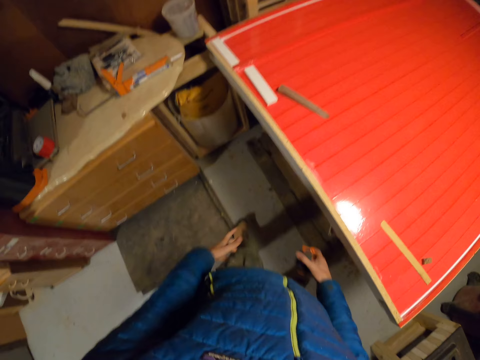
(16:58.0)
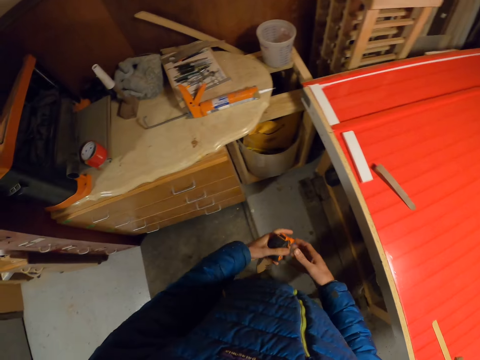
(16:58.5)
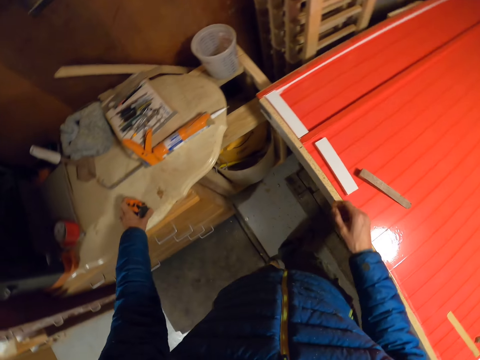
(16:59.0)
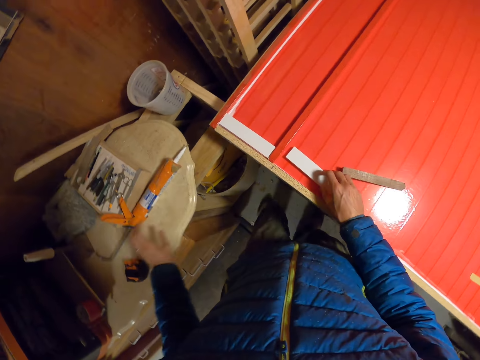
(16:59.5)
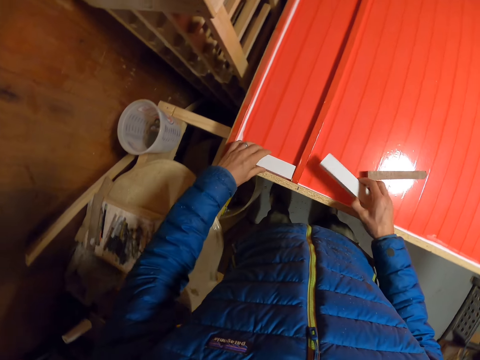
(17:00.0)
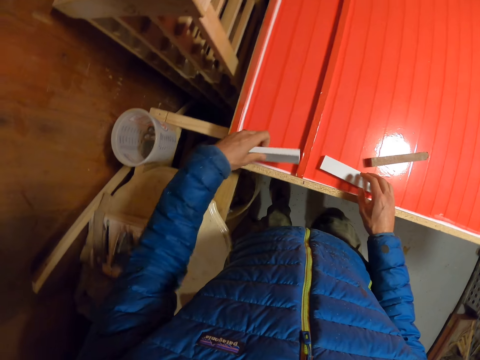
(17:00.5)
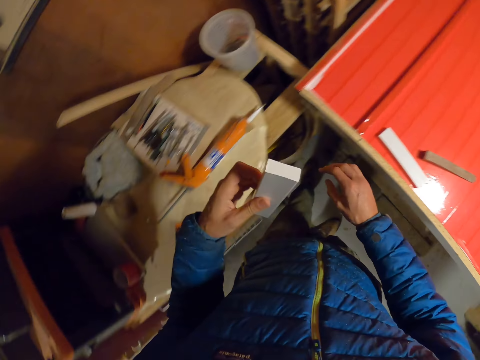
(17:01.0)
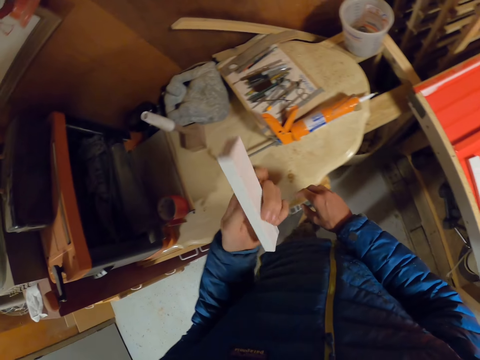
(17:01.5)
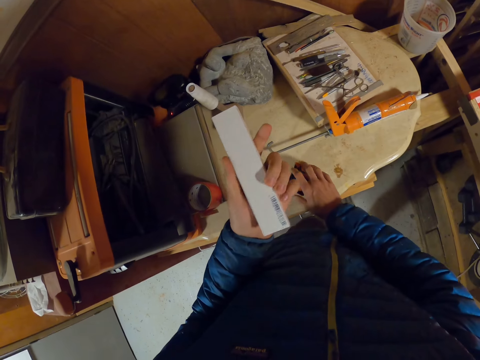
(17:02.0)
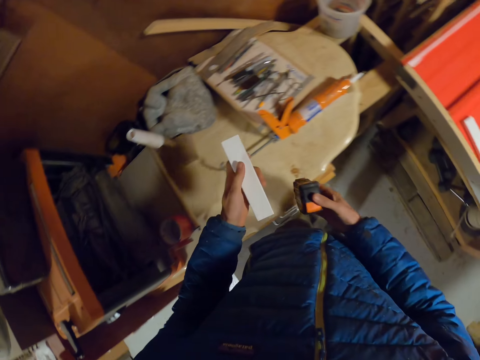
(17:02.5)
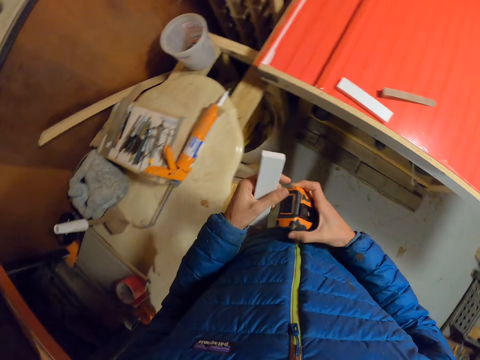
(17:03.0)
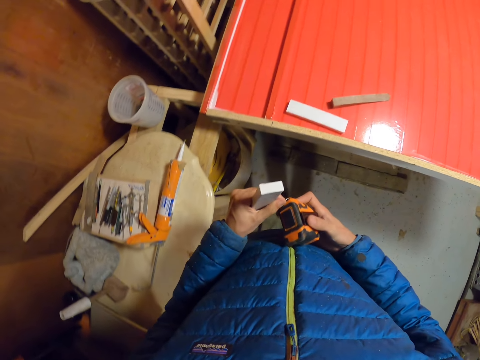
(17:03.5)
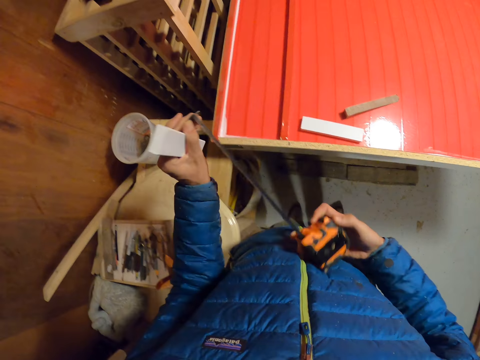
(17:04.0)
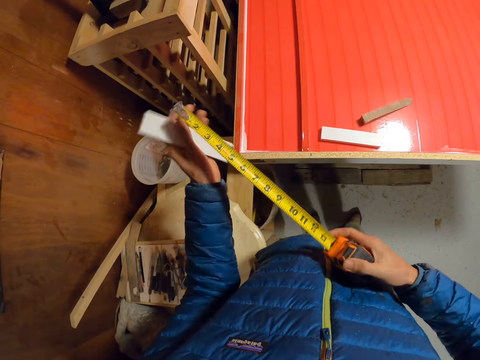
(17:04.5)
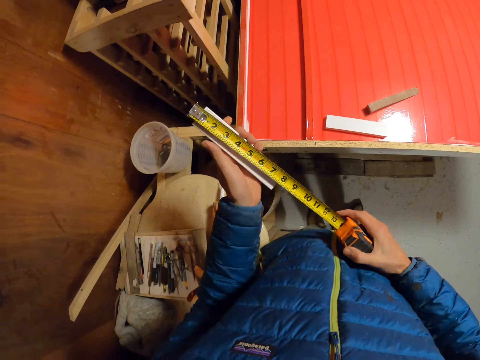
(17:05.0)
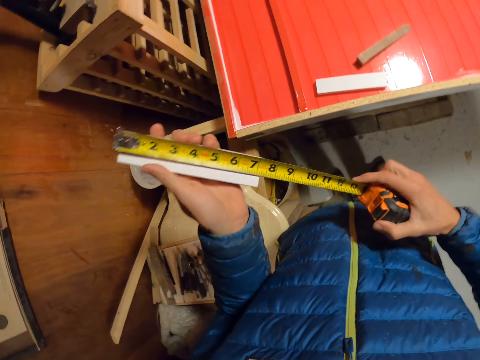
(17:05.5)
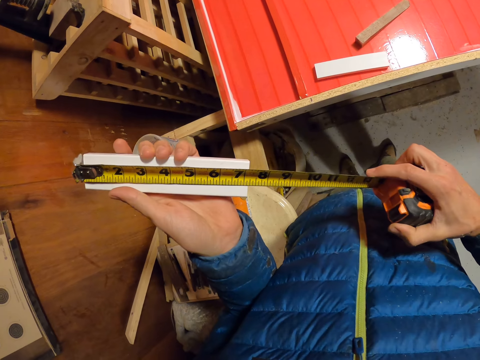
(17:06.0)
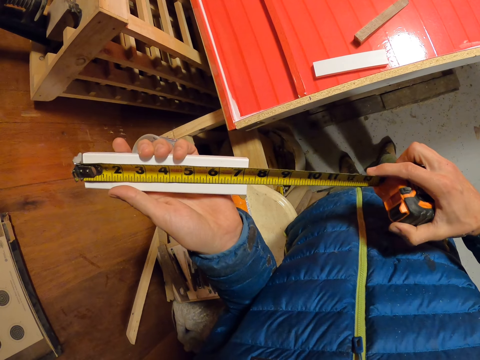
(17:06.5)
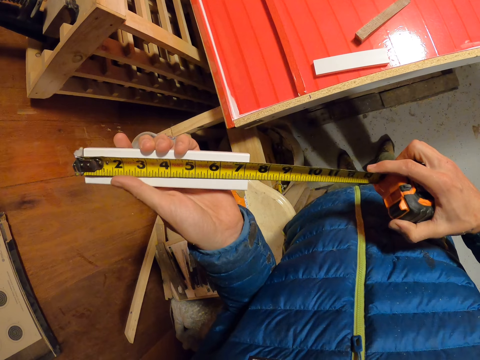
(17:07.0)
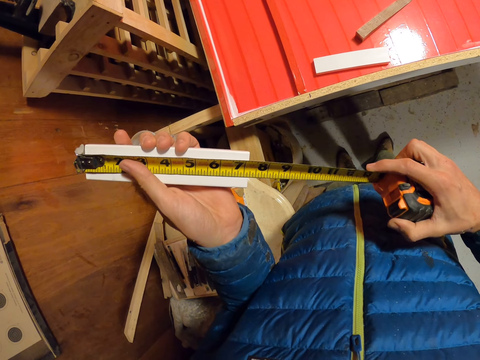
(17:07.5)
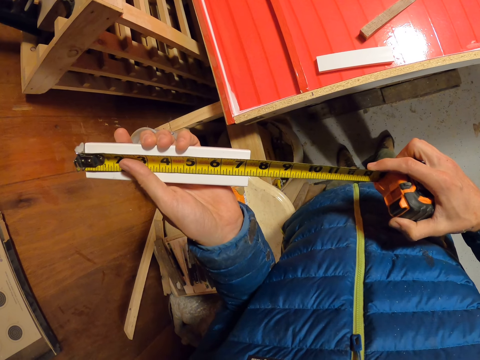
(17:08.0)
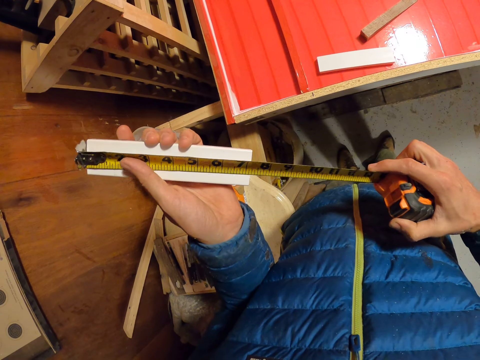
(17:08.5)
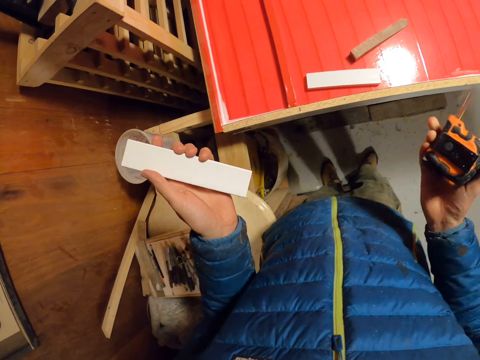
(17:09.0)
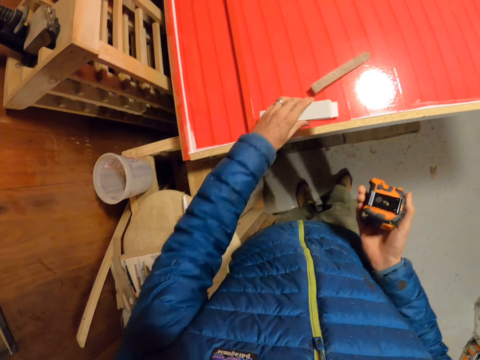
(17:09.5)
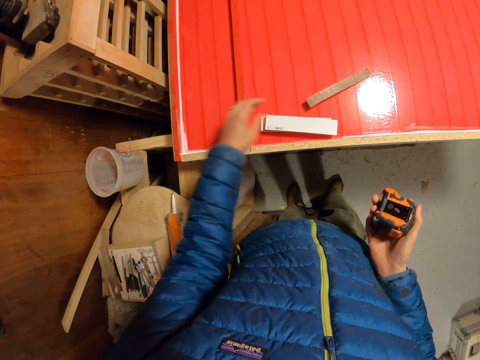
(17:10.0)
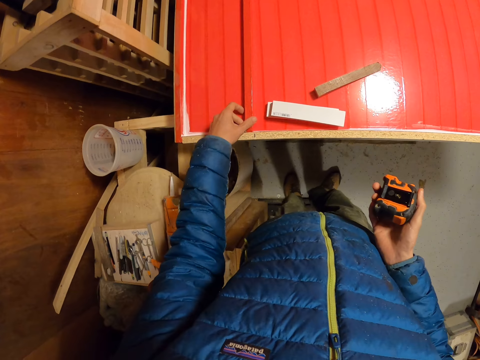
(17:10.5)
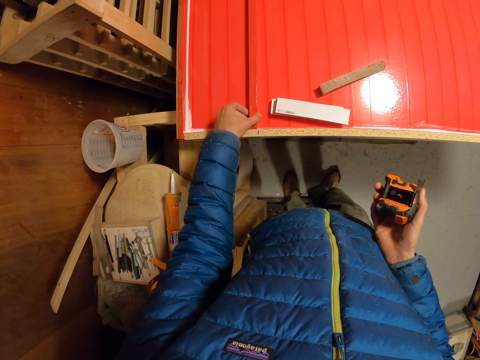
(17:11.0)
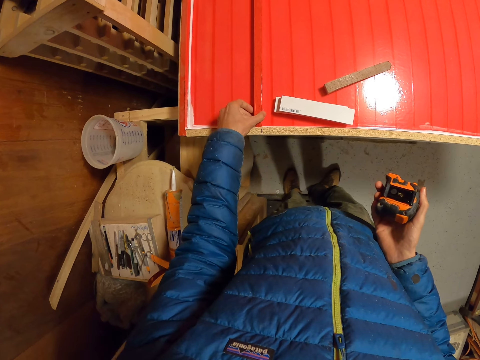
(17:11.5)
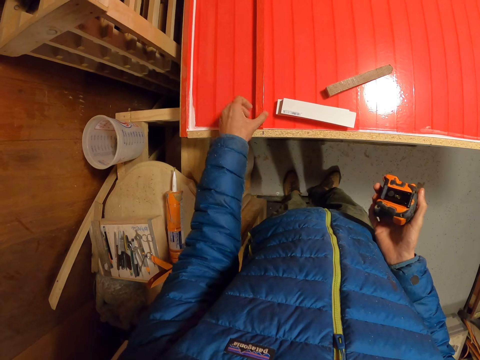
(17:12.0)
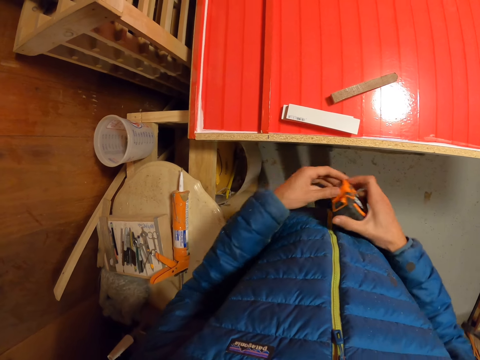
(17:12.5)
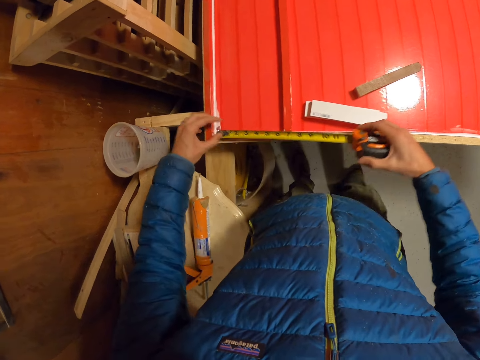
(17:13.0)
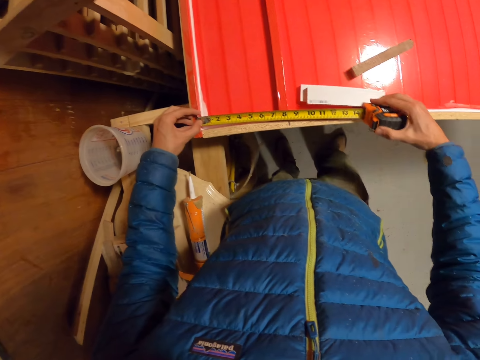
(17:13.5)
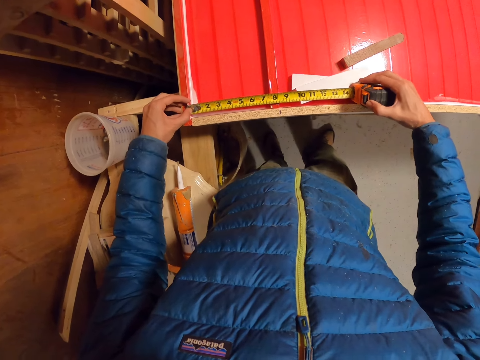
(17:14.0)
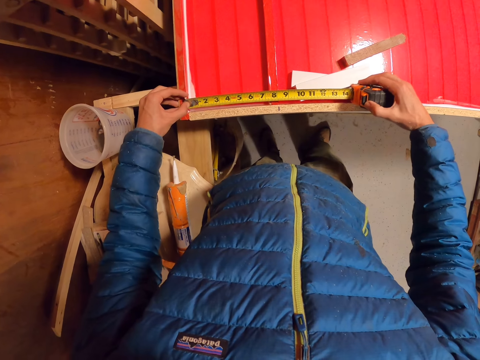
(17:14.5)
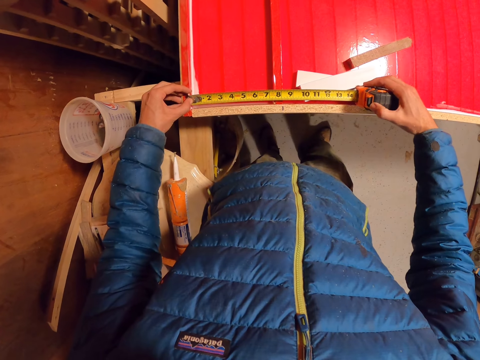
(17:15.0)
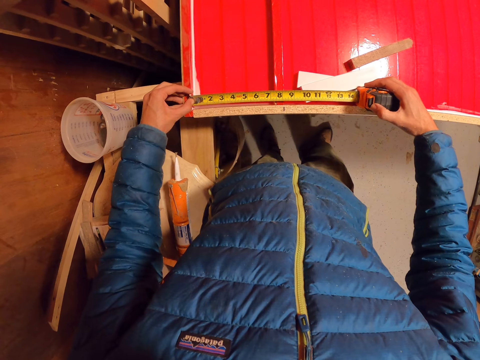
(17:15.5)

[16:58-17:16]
The camera wearer passes the retractable tape to the left hand. They hold the tape measure. They drop the retractable tape on the drawer top. They pick the piece of wood from the board with the left hand and drop the piece of wood on the board. They pick another piece of wood or wooden cardboard from the board with the left hand. They hold the wooden cardboard. They pick the retractable tape from the drawer top with the left hand. They pull out the retractable tape with the left hand. They take measurement of the piece of wood. They retract the retractable tape. They drop the piece of wood on a pile on the board. They put aside the tape measure. They touch the wooden cardboard. They adjust the piece of long wood on the table with the left hand. They touch the warped wooden cardboard. They pull out the retractable tape with the left hand. They take measurement on the board with the tape.

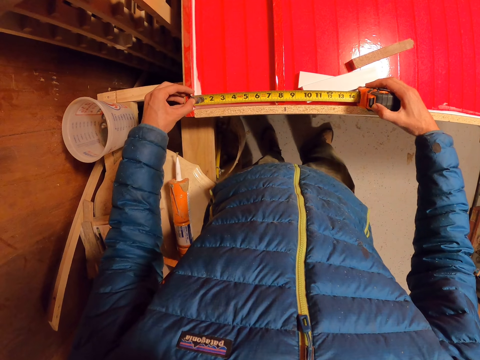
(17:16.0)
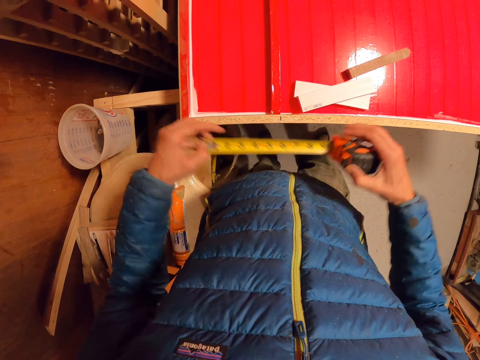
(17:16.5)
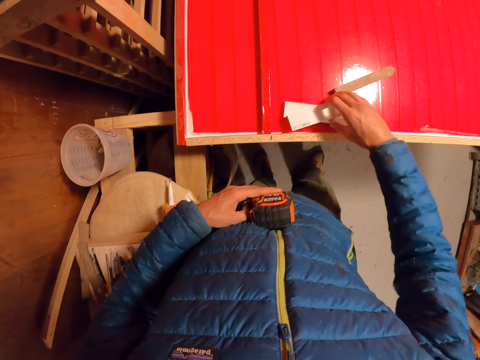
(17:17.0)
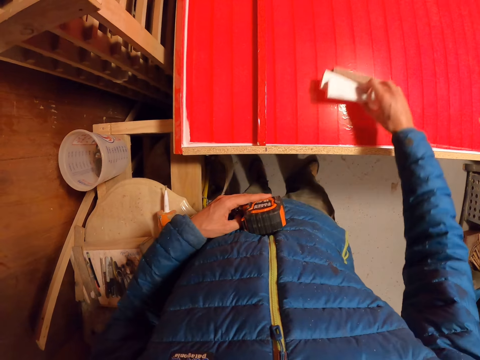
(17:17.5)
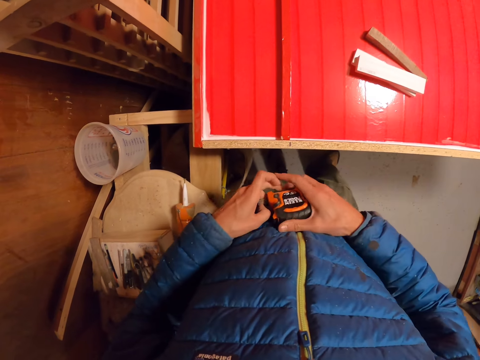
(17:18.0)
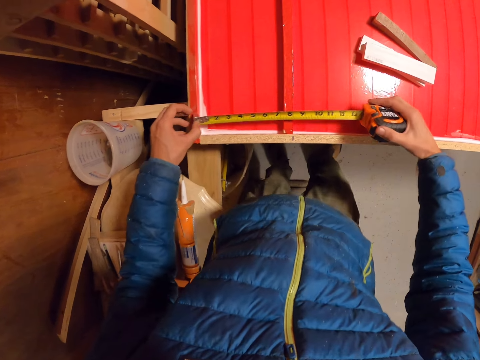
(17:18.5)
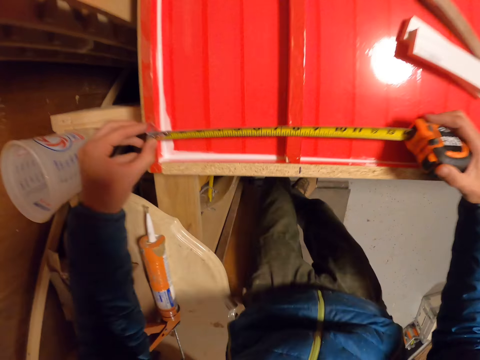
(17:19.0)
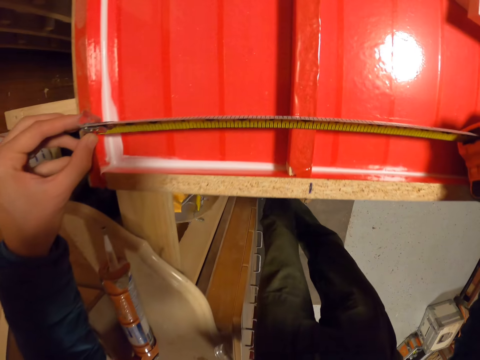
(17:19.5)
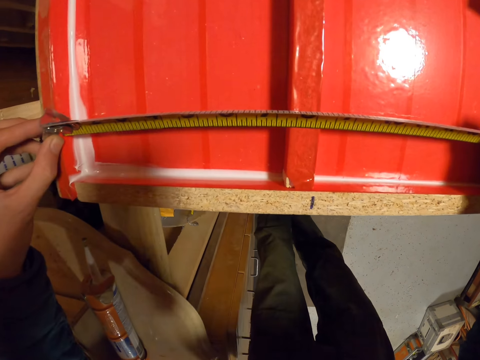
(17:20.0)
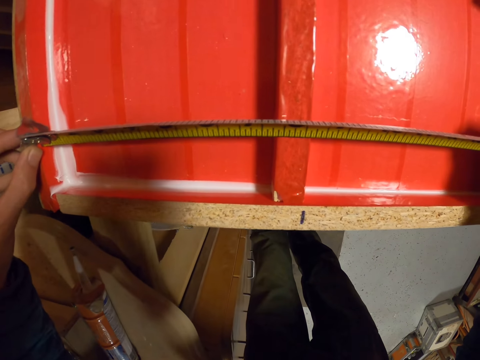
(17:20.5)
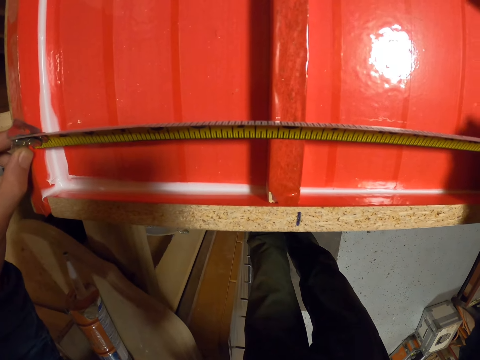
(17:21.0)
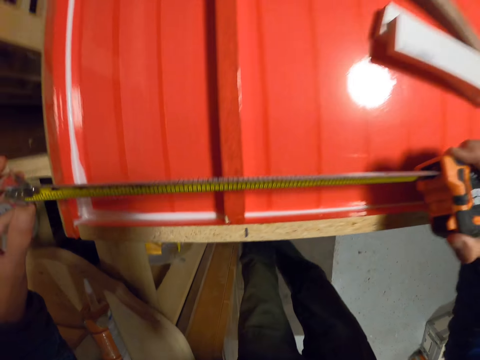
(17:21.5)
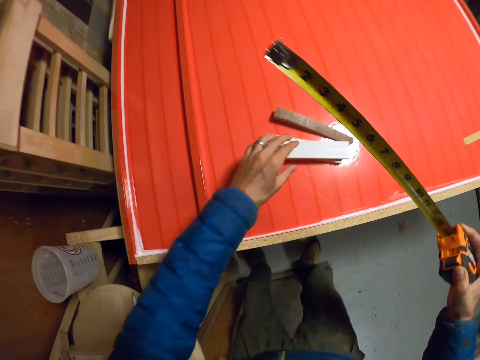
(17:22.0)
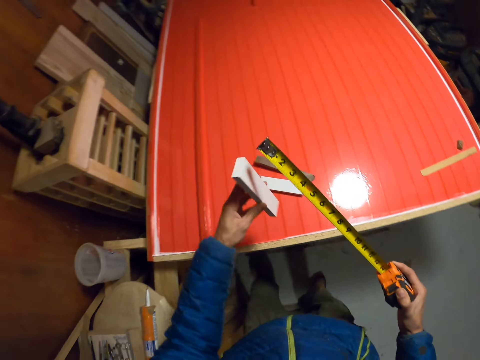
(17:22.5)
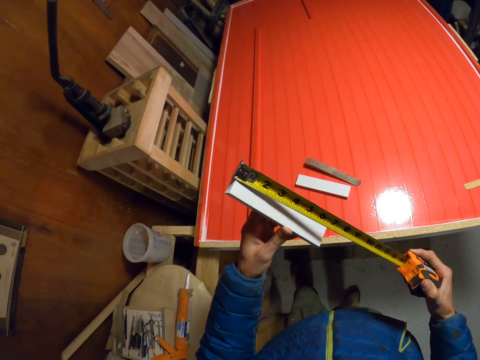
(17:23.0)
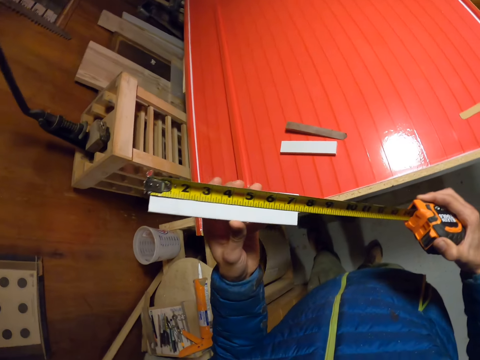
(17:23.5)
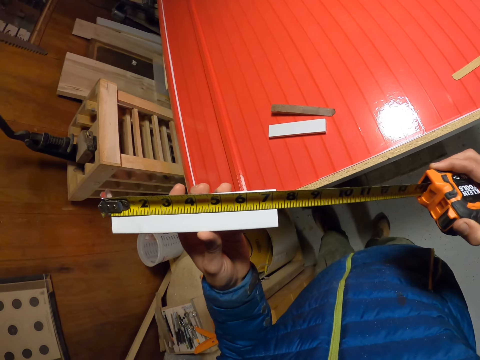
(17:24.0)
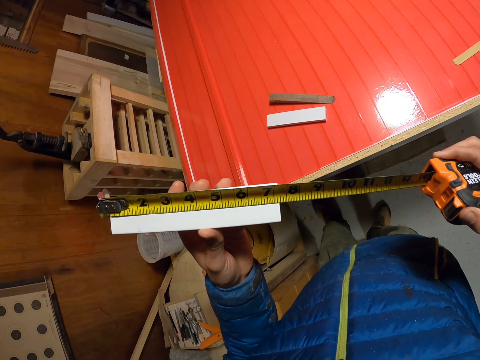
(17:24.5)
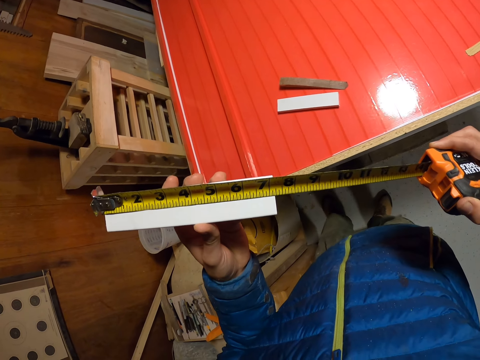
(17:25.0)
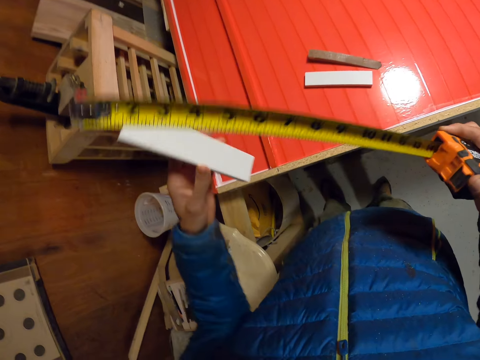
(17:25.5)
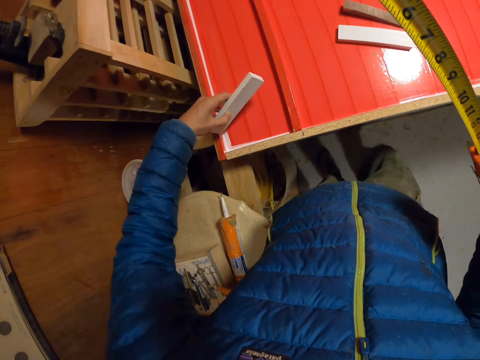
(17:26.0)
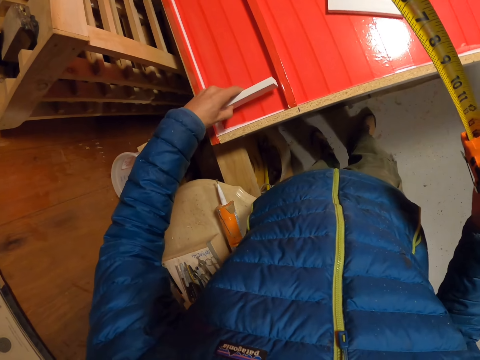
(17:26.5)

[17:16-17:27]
The camera wearer retracts the tape or tape measure. They move the pile of pieces of wood on the board with the right hand. They pull out the retractable tape with the left hand. They take measurement on the board with the tape. They pick the piece of wood from the board with the left hand. They move the tape measure. They take measurement of the piece of wood with the tape. They put the tape measure down.
